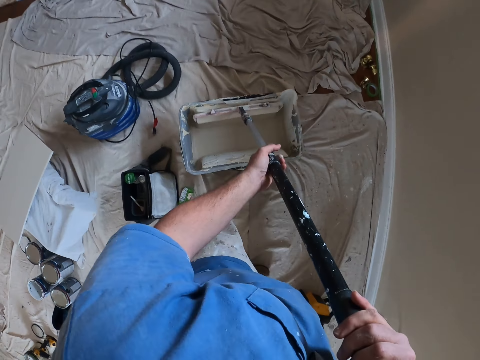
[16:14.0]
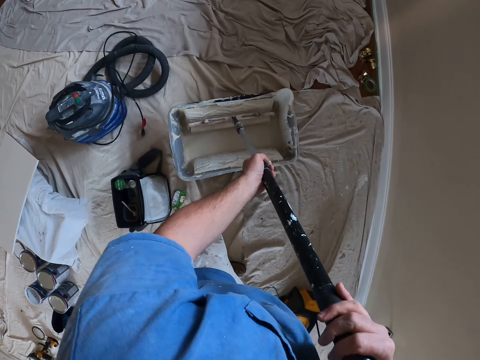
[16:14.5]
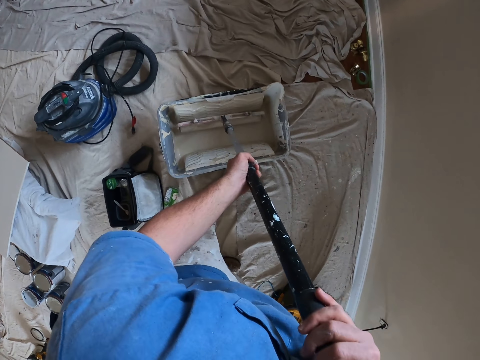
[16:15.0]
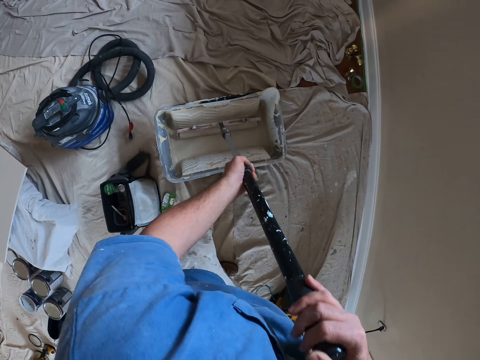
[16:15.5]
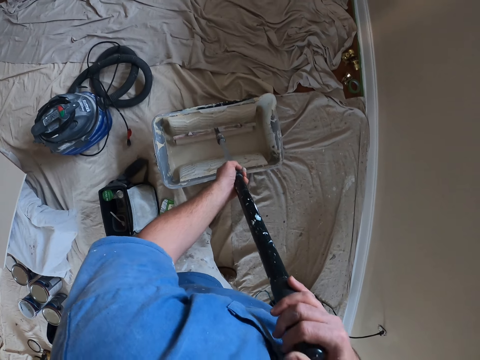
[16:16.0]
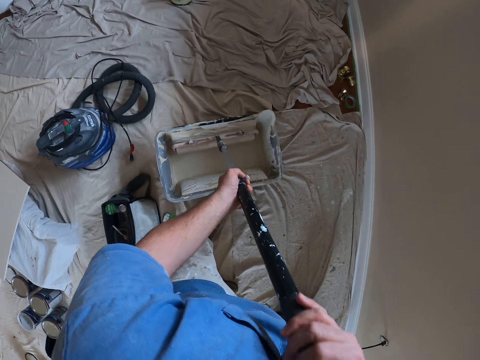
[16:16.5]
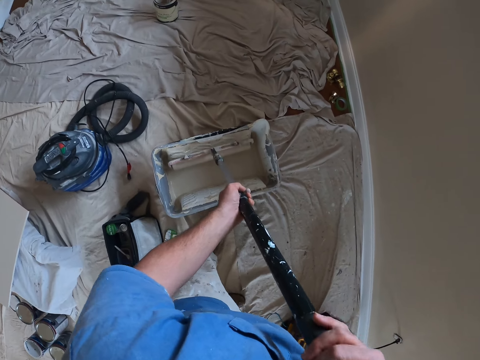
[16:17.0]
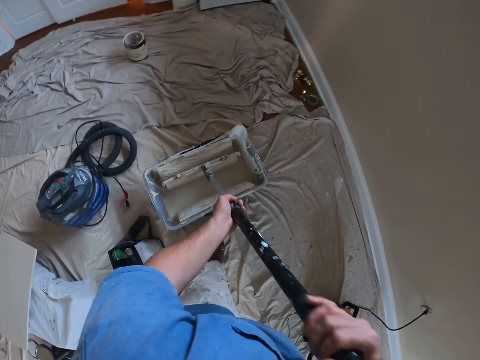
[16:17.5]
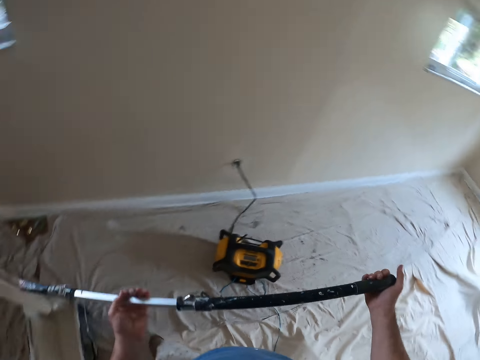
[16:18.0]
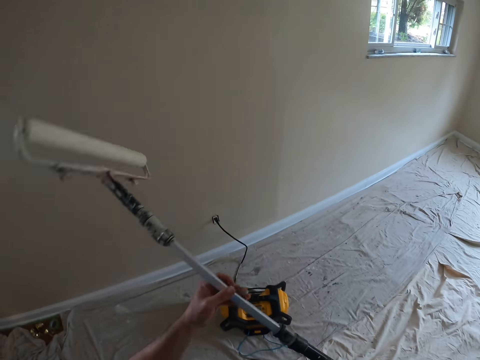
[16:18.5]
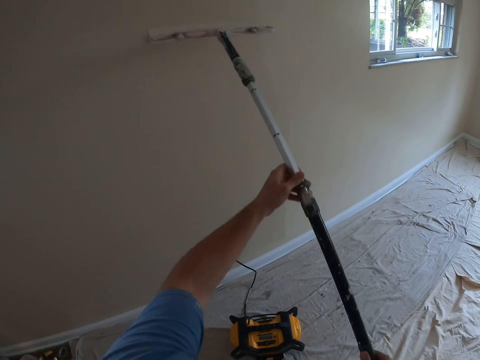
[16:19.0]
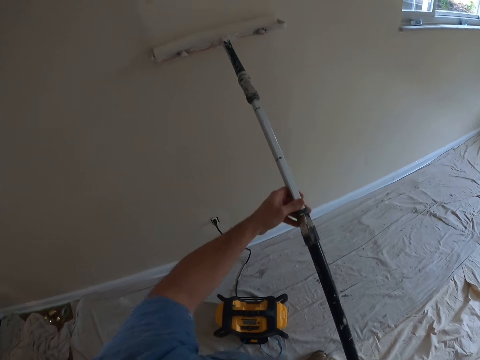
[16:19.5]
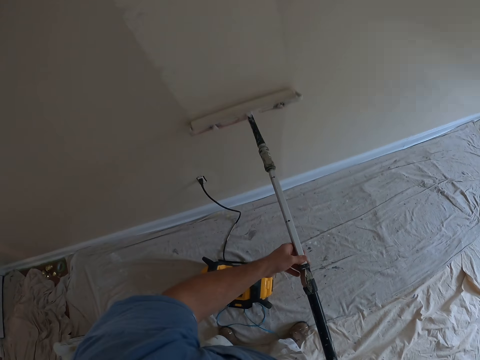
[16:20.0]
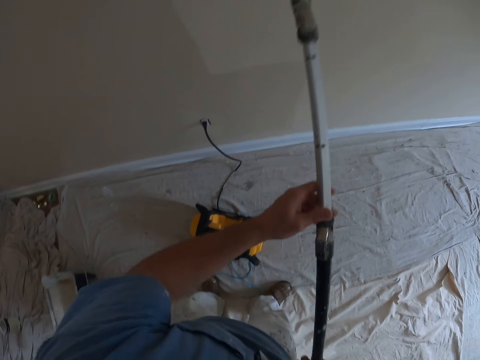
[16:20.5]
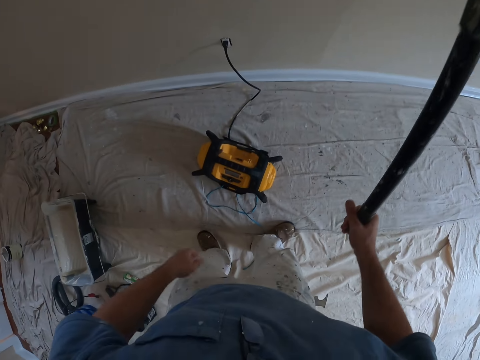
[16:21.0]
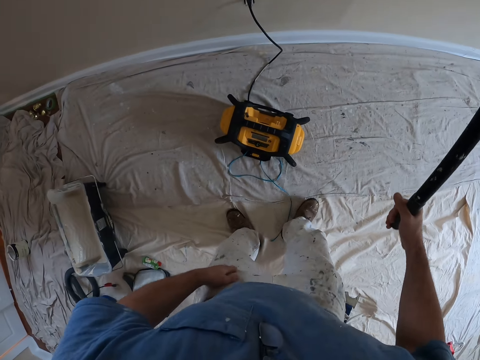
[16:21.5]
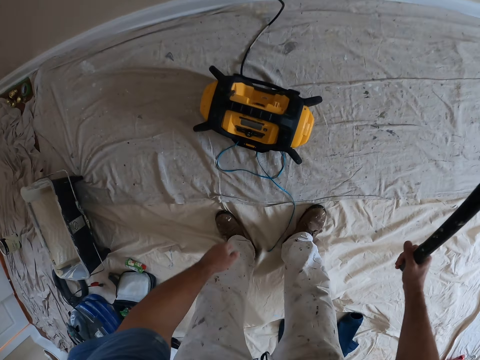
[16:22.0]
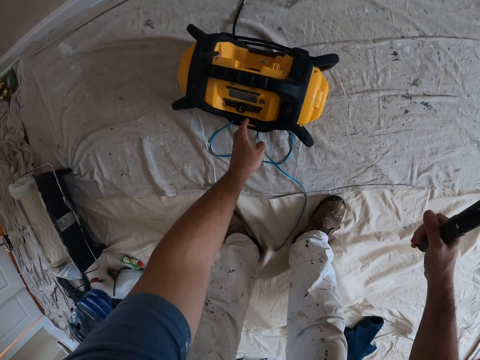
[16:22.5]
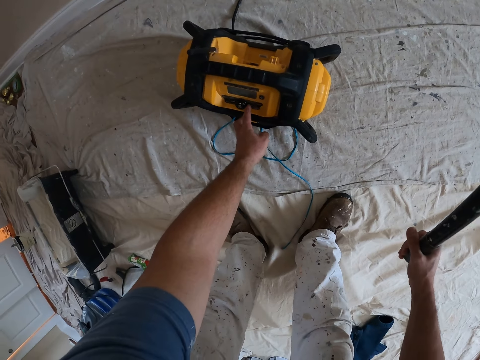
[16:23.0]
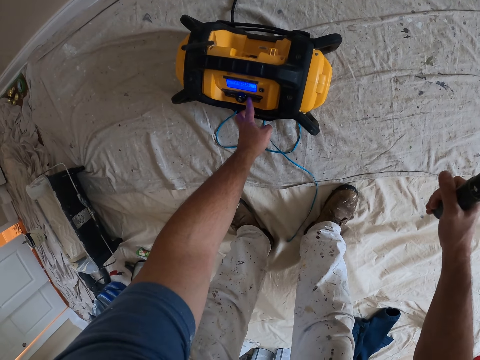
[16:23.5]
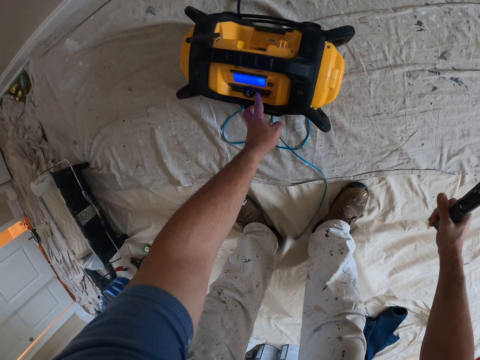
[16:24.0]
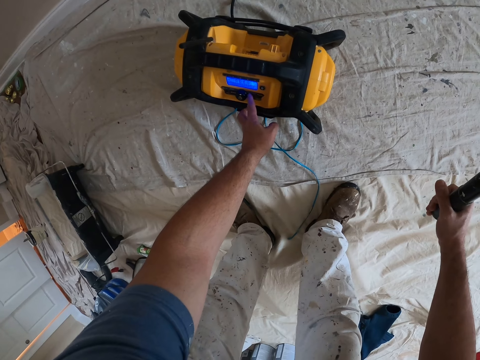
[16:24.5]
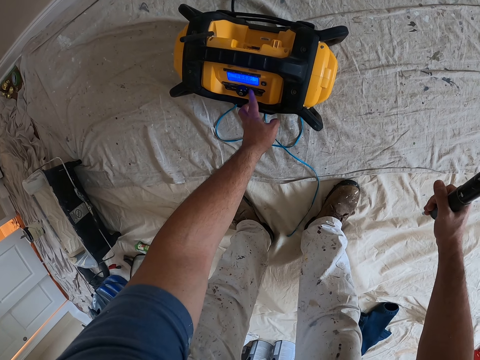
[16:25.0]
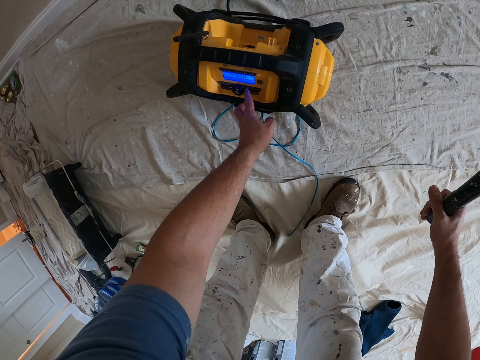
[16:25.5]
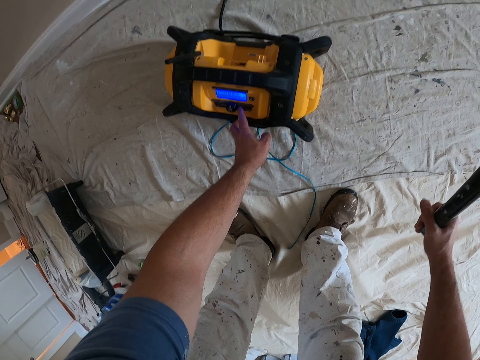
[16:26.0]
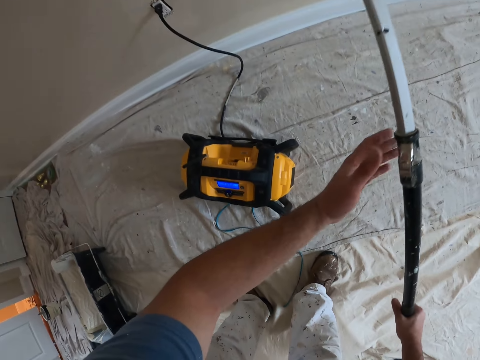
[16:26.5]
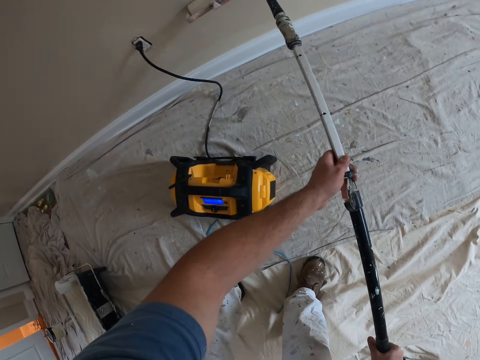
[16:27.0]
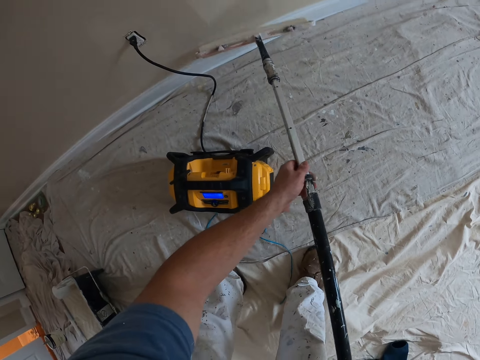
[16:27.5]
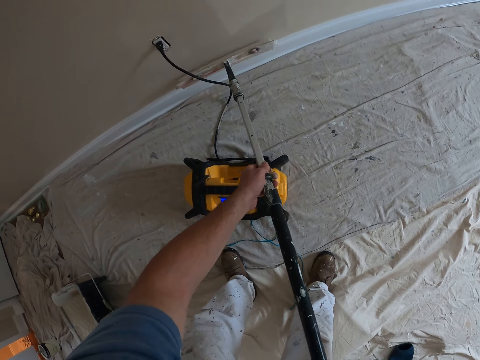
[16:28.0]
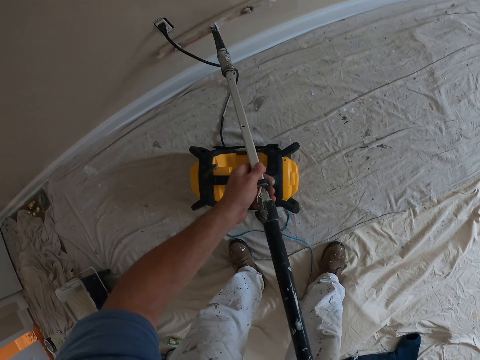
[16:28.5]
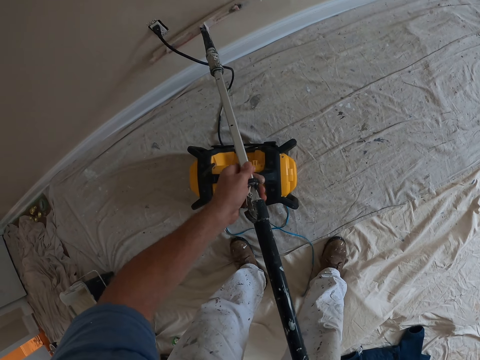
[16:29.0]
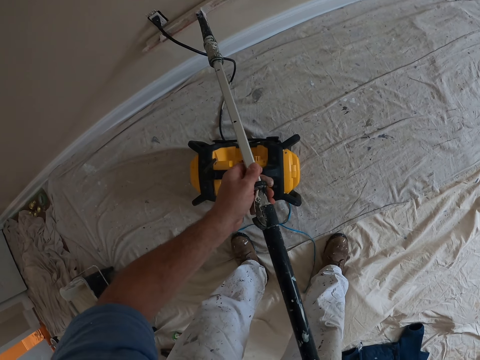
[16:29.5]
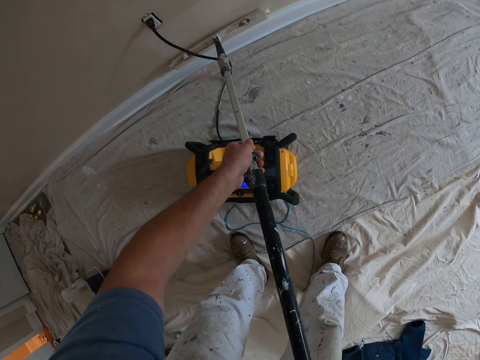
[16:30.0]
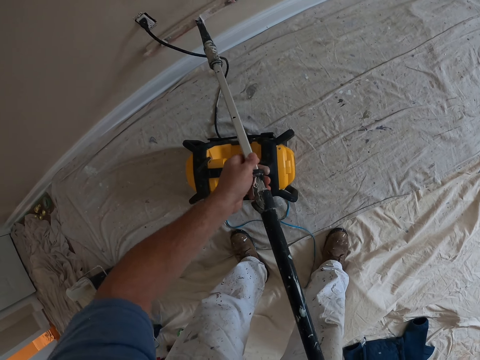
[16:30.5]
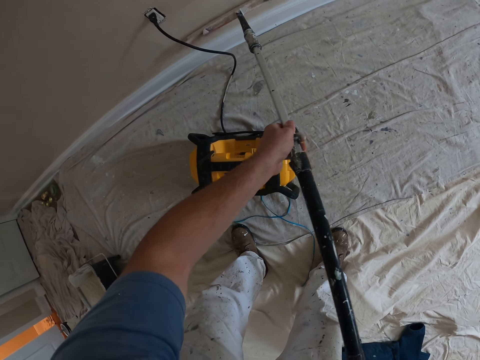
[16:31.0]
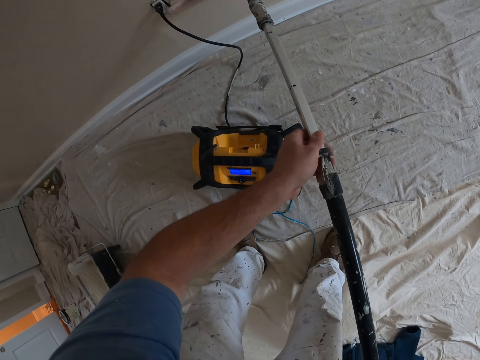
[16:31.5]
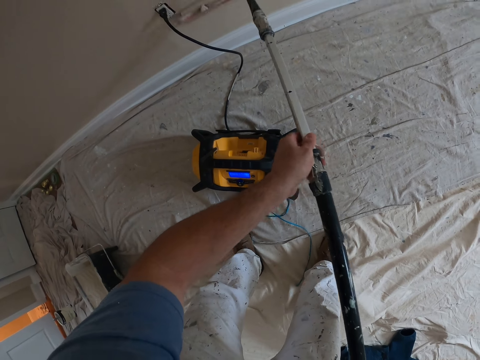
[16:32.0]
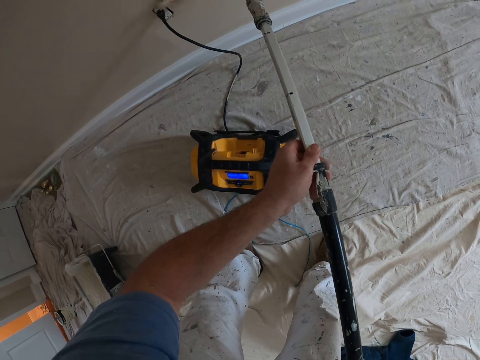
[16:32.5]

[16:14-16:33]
The camera wearer dips the brush in his hands into the paint container on the floor. He paints the wall with the brush in both hands. He operates a machine on the floor with his left hand and presses the machine. He paints the wall with the brush in both hands.

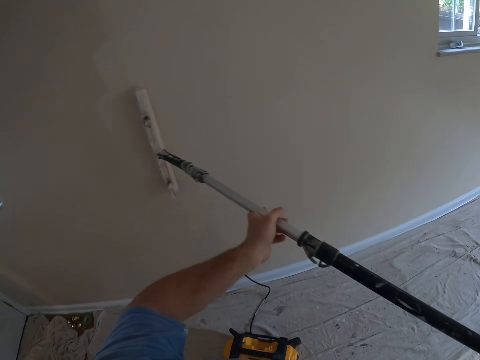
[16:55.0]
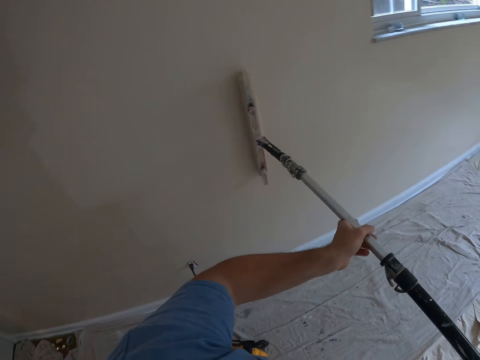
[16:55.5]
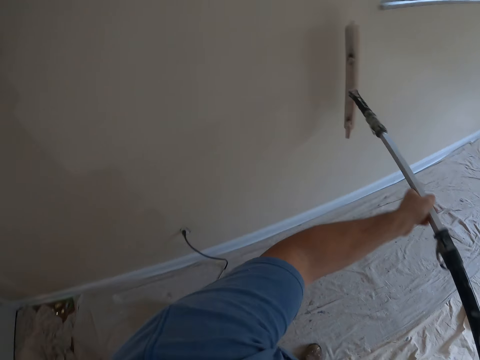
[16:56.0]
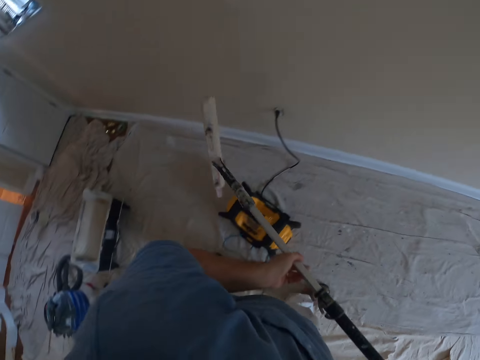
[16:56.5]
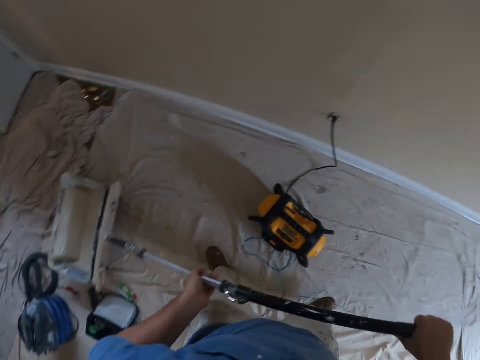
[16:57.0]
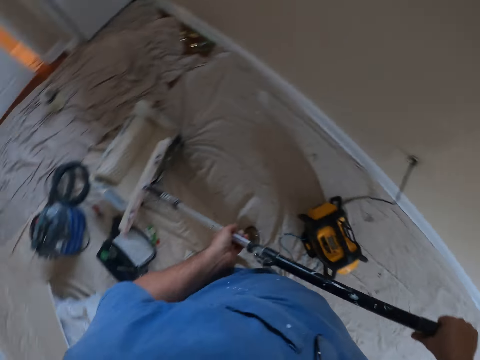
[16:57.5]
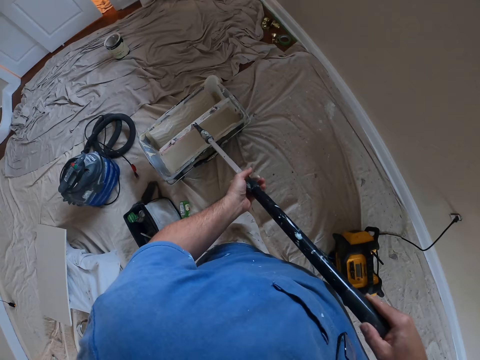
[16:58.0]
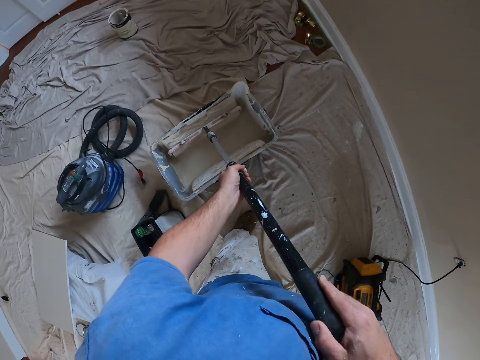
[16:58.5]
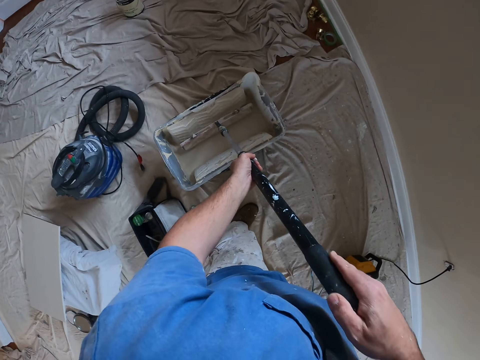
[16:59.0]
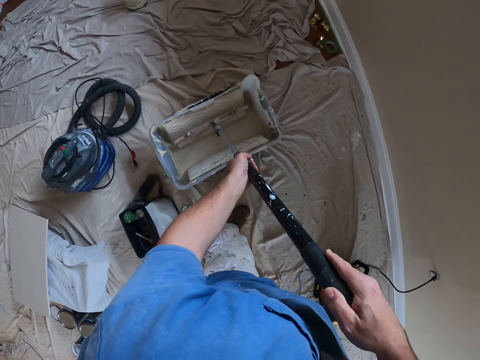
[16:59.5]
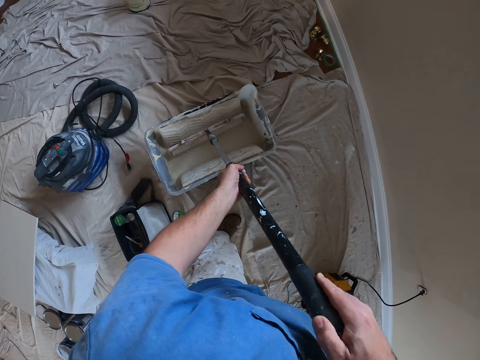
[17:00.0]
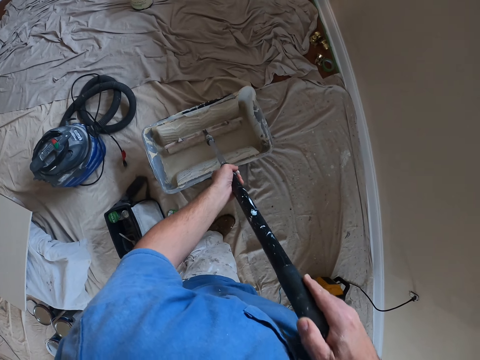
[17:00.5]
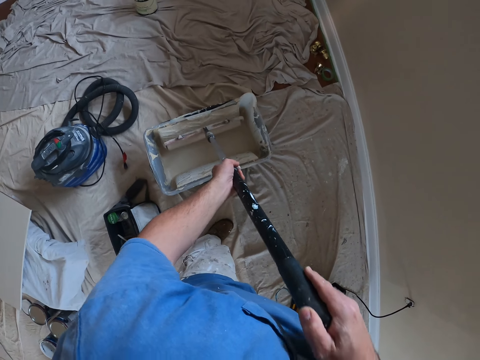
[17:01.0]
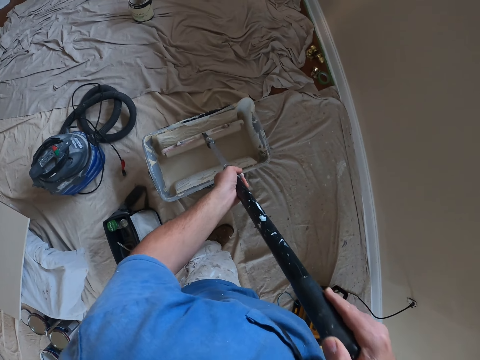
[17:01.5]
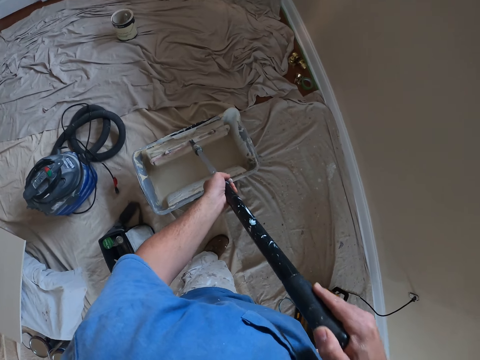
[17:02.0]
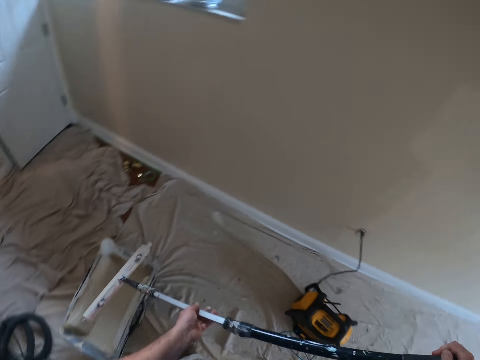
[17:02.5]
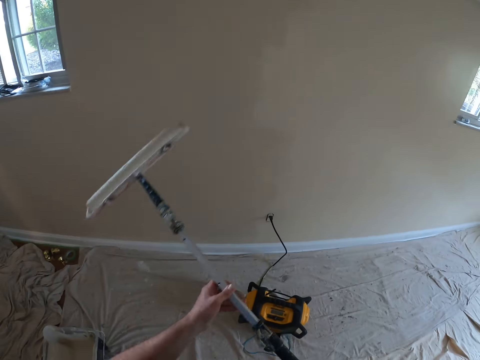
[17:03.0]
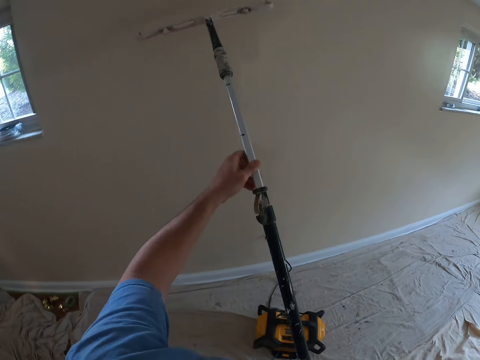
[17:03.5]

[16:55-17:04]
The camera wearer dips the brush in his hands into the paint container on the floor. He paints the wall with the brush in both hands.
